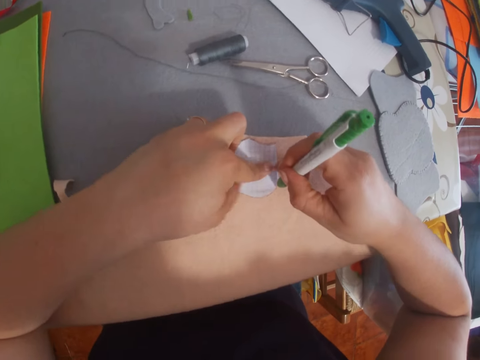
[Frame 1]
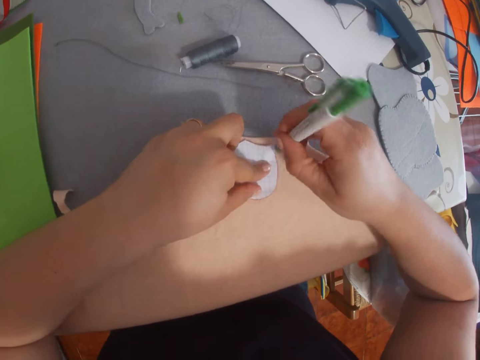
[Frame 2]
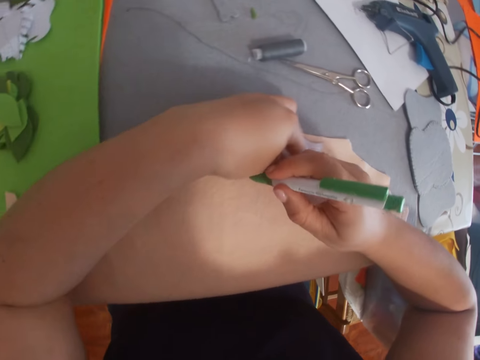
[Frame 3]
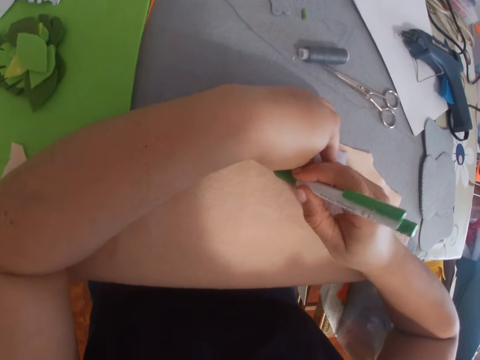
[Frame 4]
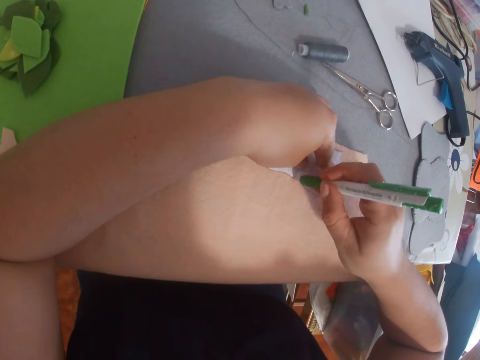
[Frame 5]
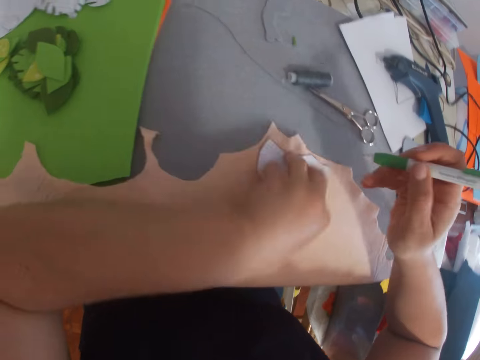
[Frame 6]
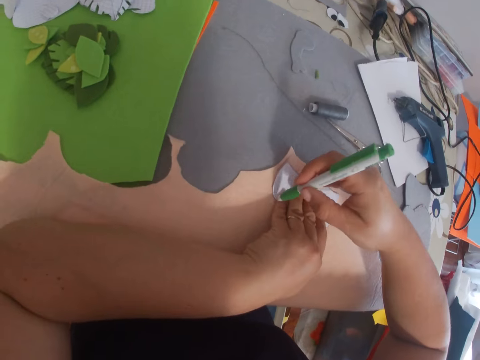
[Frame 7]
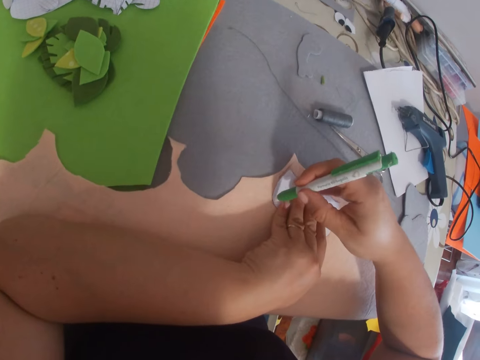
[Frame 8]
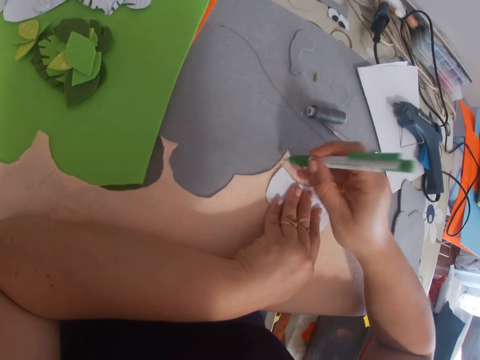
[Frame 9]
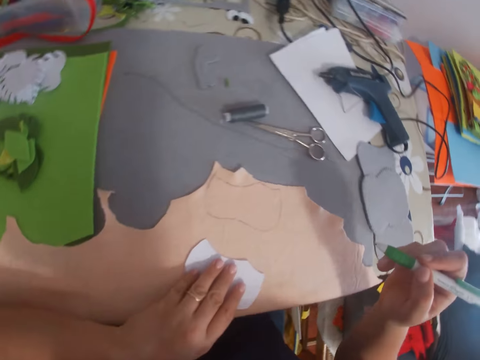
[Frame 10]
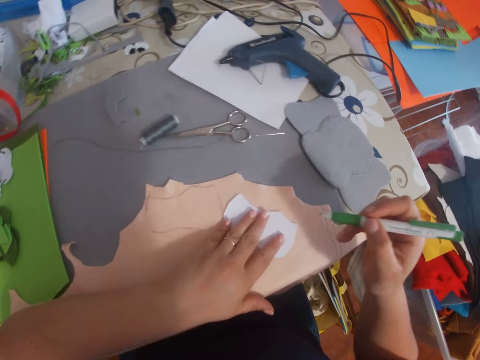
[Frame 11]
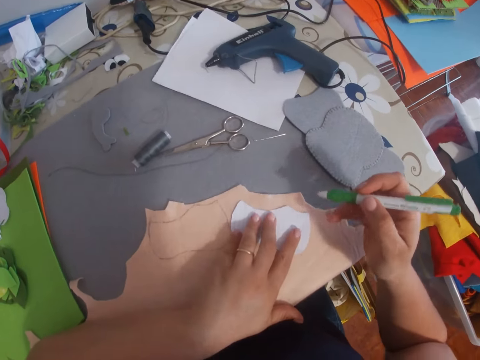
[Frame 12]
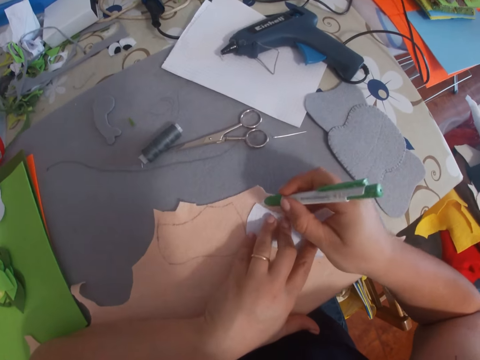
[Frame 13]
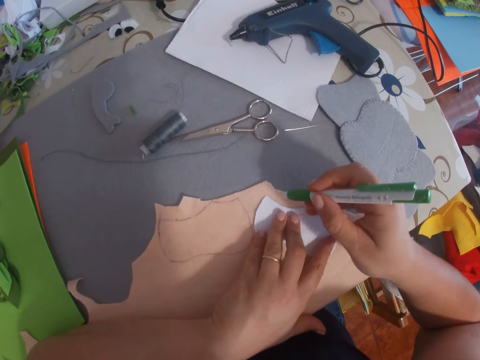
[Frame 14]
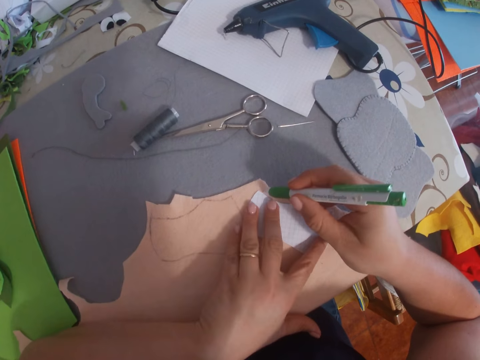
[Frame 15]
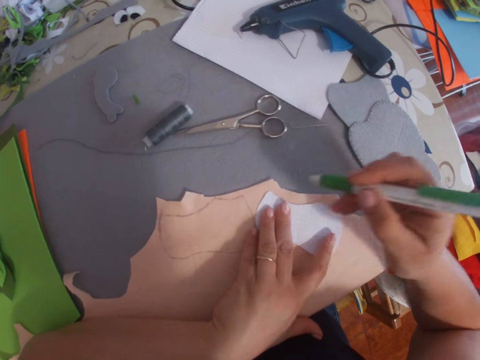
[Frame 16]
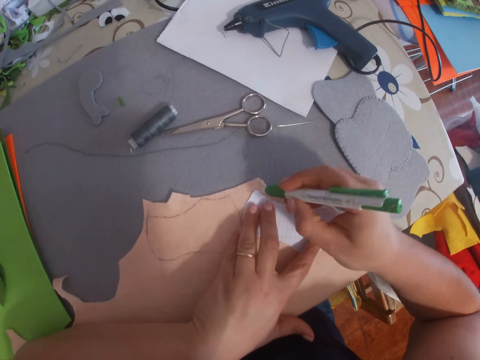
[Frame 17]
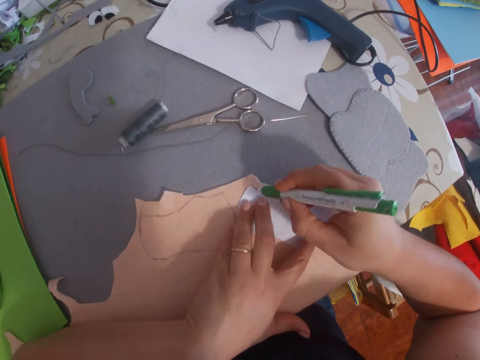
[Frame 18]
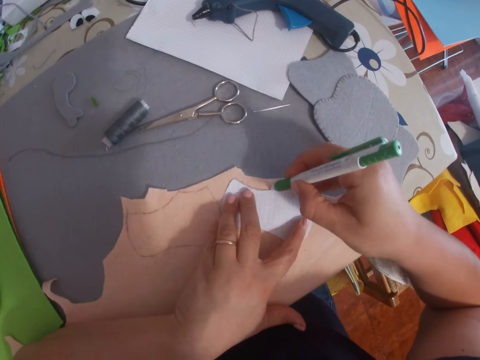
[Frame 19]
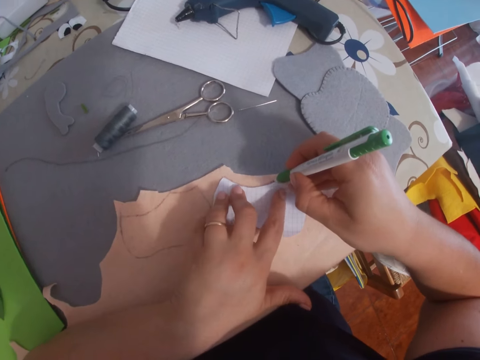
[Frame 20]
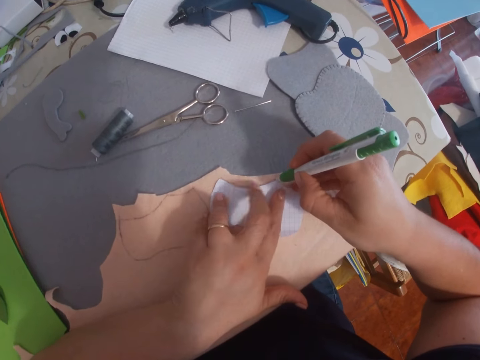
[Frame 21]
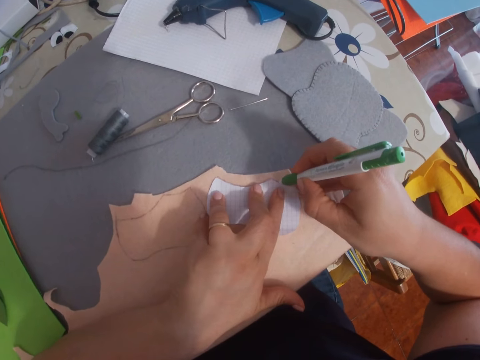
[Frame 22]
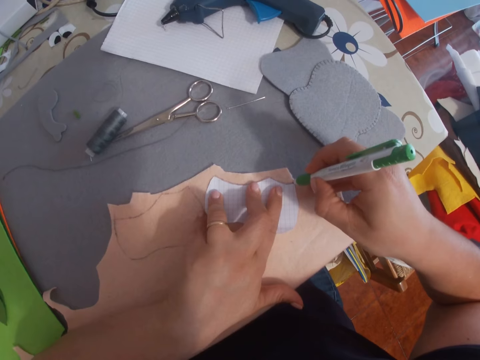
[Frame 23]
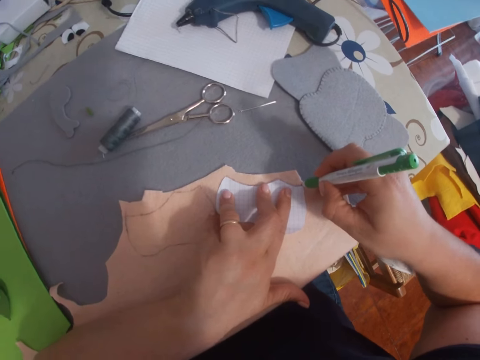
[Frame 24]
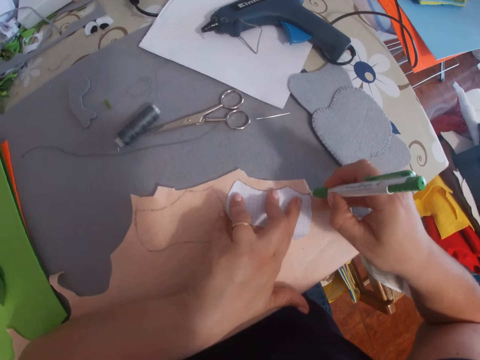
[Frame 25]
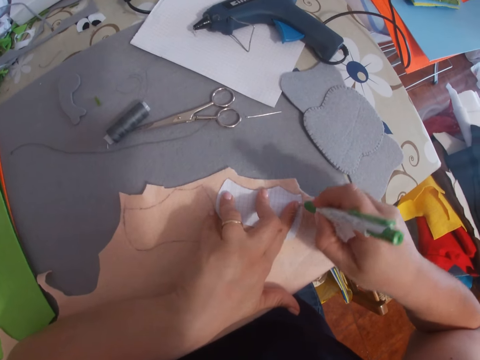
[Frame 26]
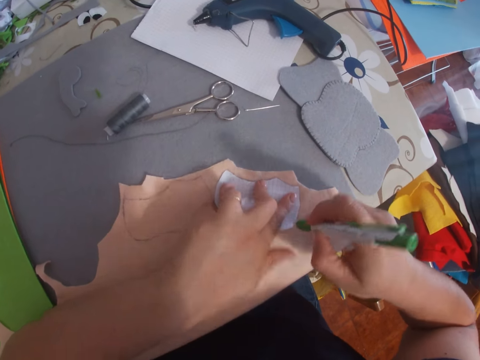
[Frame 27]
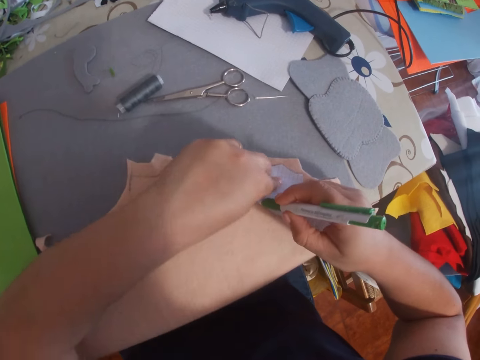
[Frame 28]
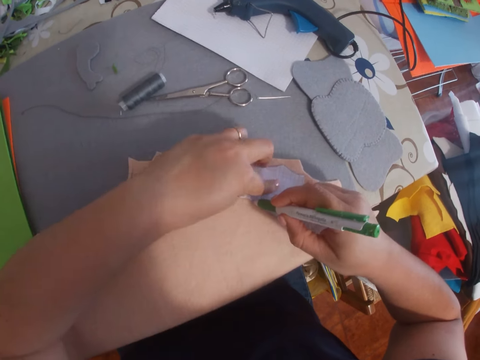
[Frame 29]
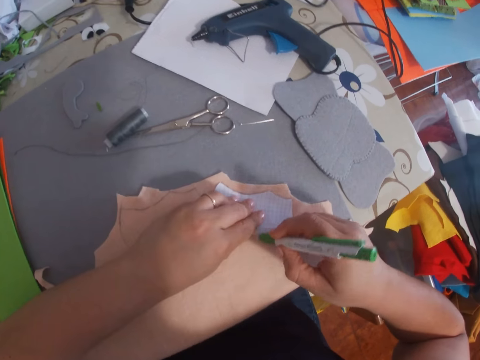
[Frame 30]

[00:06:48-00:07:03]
The camera wearer drags the paper on the material. They mark out another part of the fabric with the click ball pen.

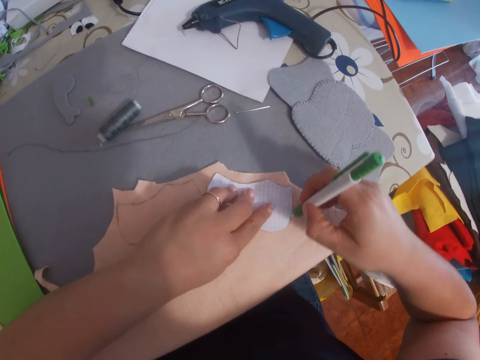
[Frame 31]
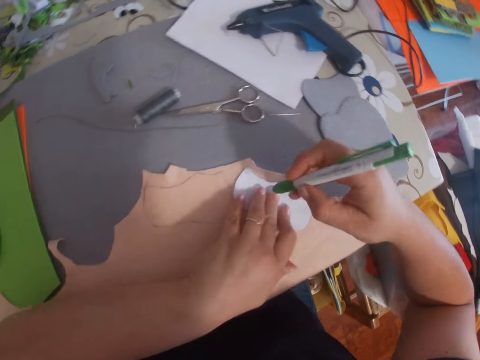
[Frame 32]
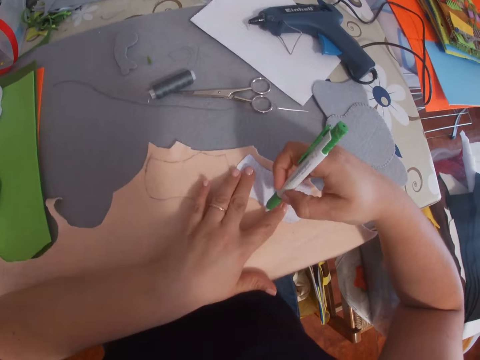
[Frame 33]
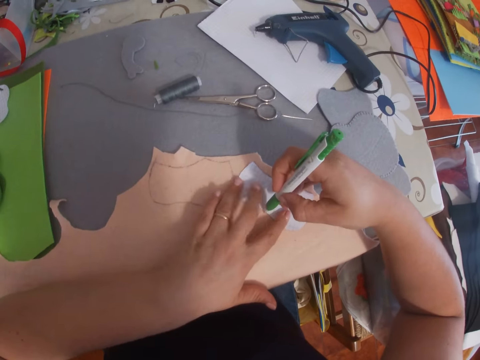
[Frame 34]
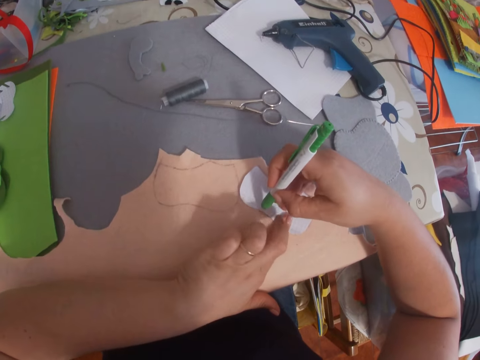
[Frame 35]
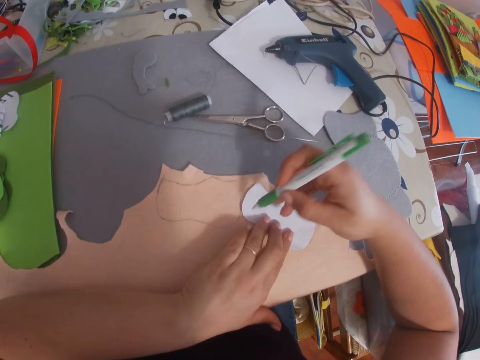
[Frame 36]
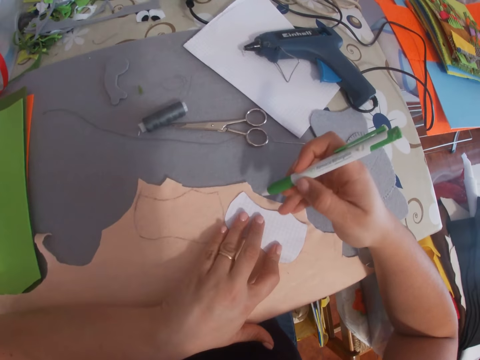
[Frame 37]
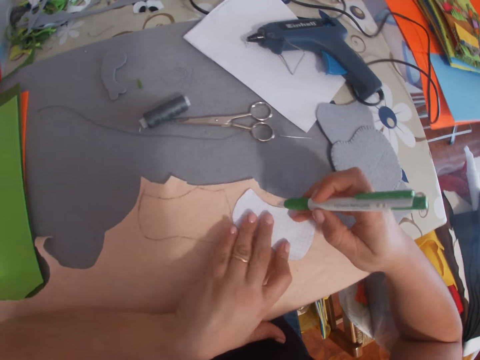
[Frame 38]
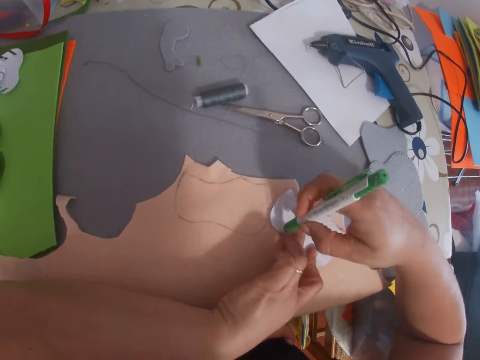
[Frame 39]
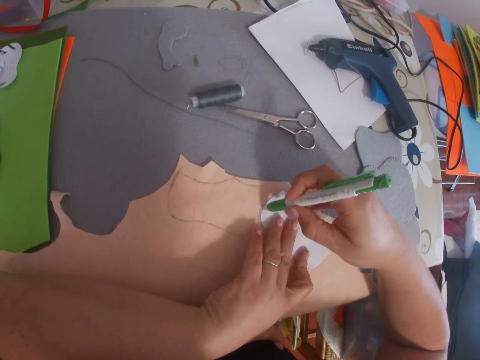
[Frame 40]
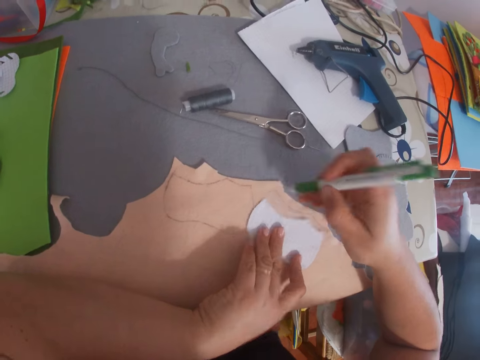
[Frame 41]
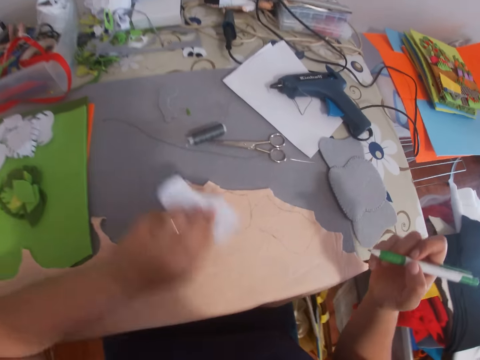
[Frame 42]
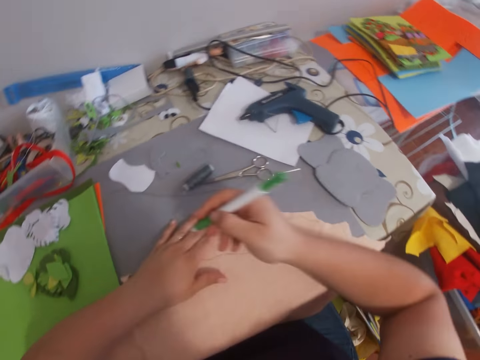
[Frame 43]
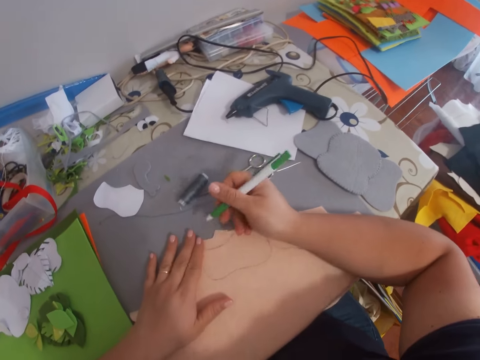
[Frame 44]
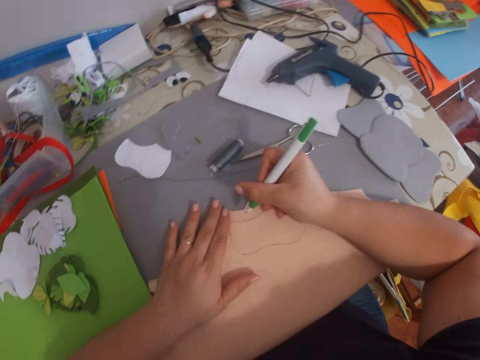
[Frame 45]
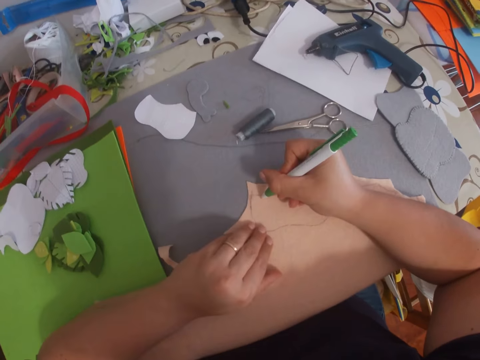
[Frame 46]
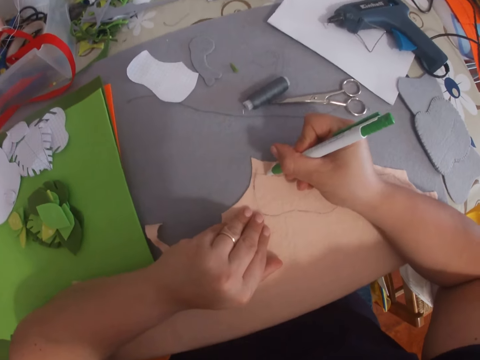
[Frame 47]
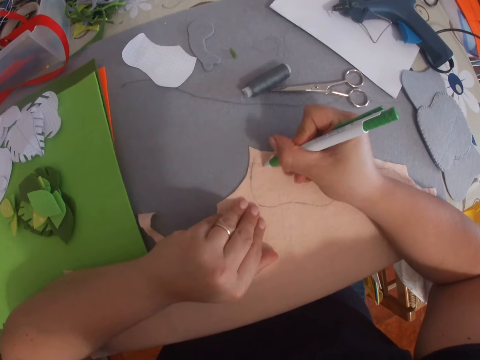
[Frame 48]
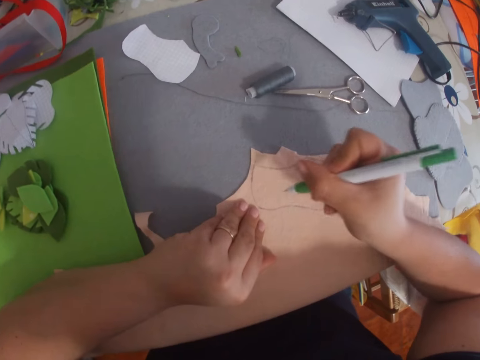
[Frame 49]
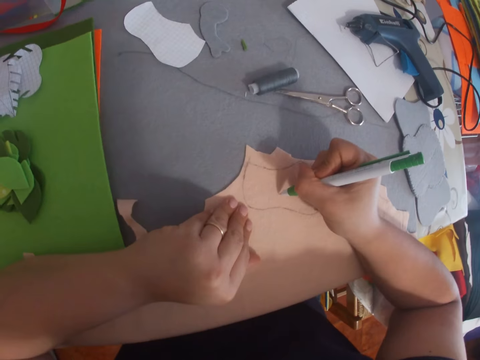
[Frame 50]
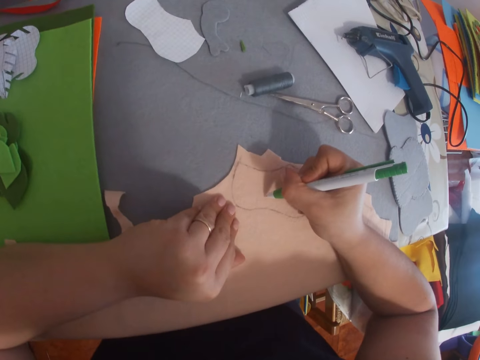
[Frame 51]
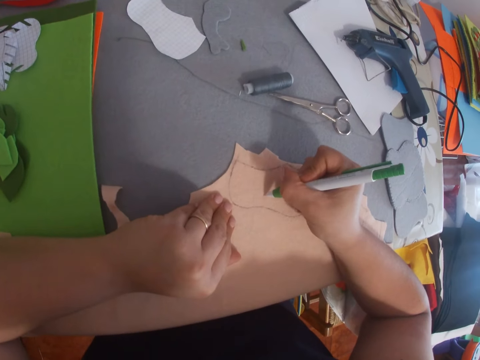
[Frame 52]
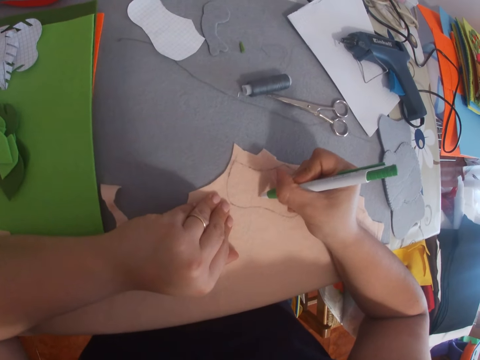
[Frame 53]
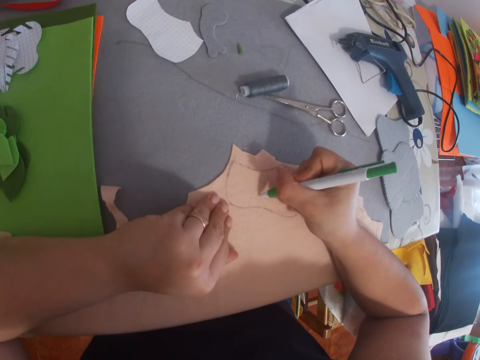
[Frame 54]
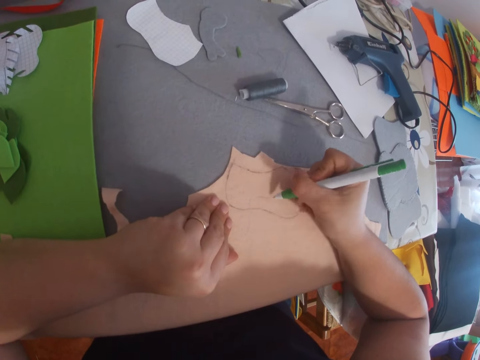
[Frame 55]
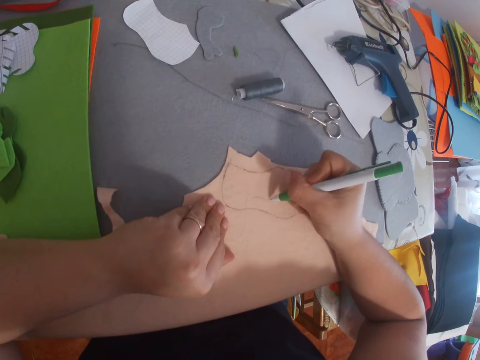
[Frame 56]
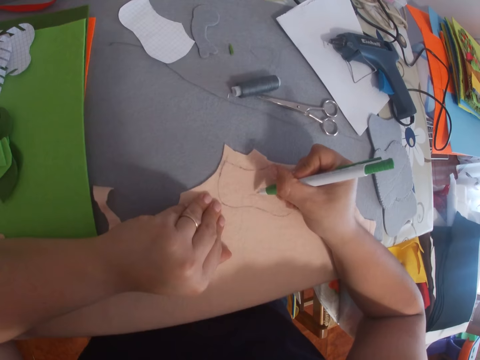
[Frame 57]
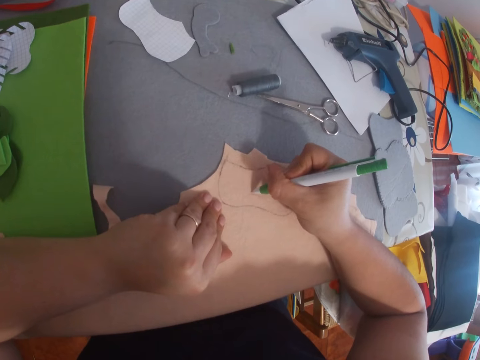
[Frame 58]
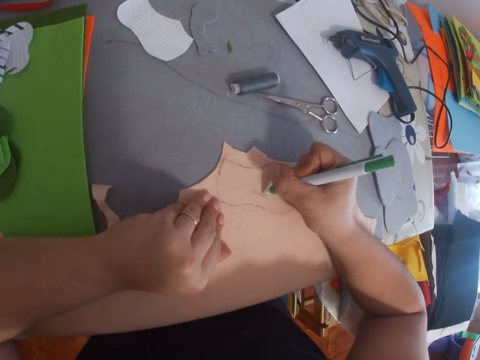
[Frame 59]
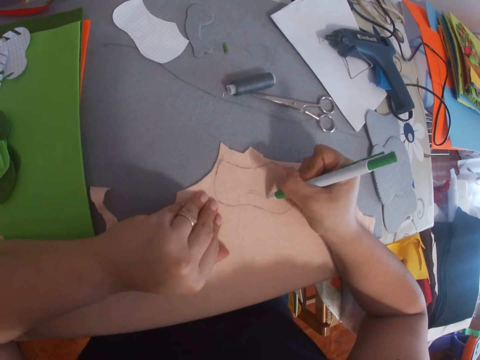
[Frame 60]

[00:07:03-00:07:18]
The camera wearer picks up the paper from the material. They place the paper on the table. They sketch on the fabric with the click ball pen. They write on the material.
